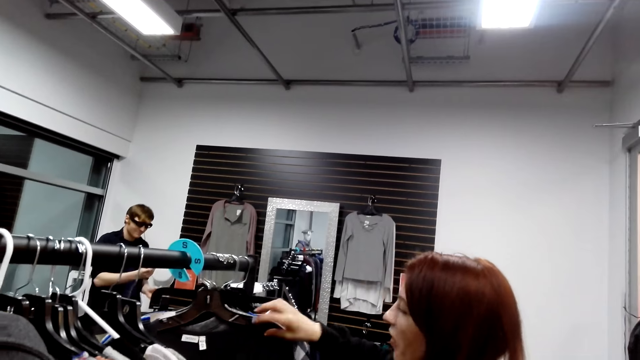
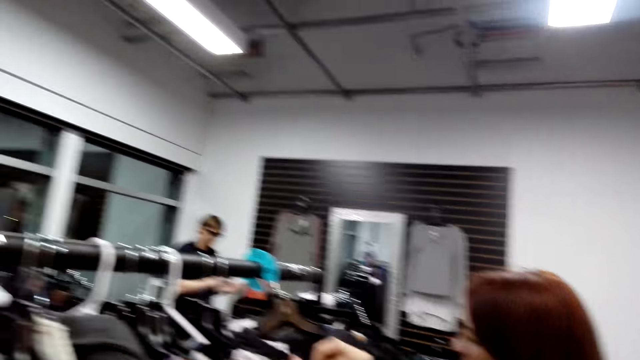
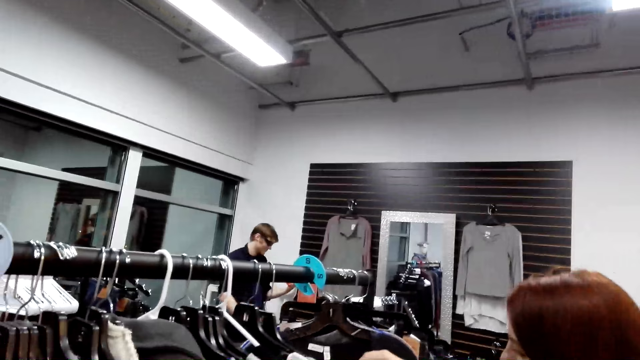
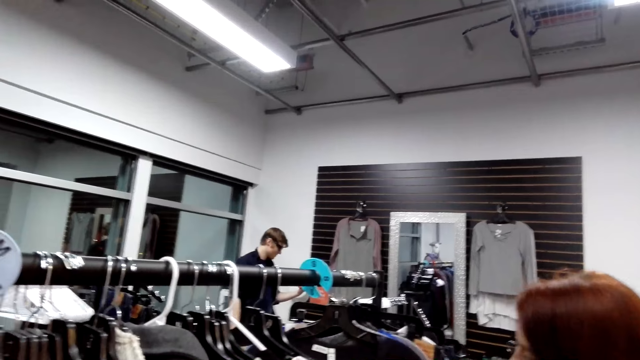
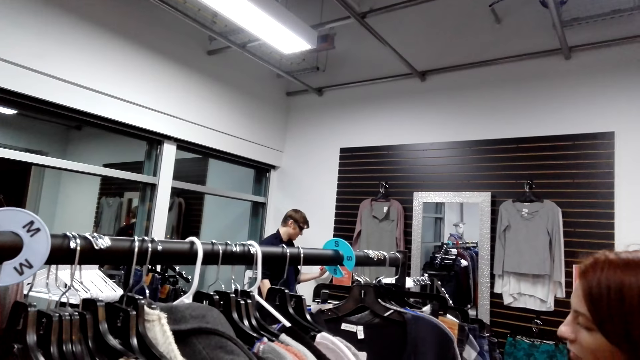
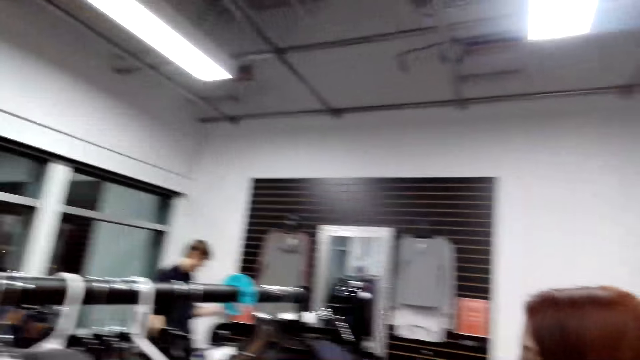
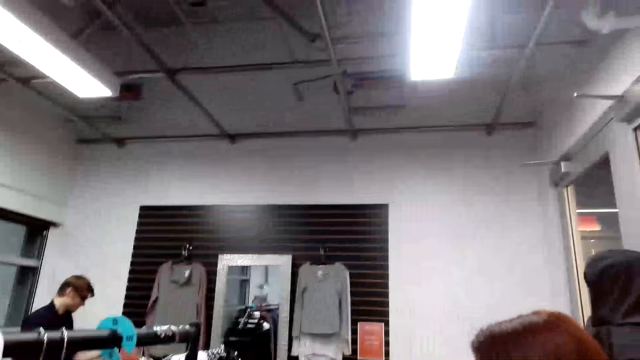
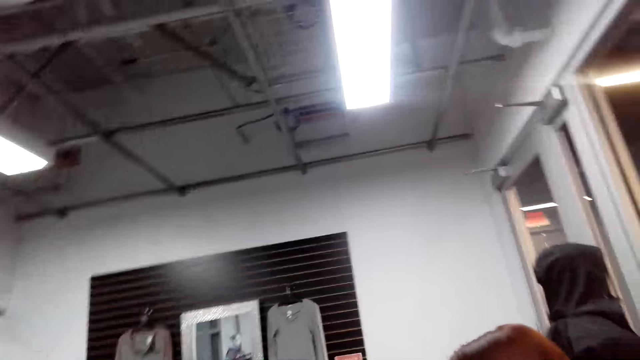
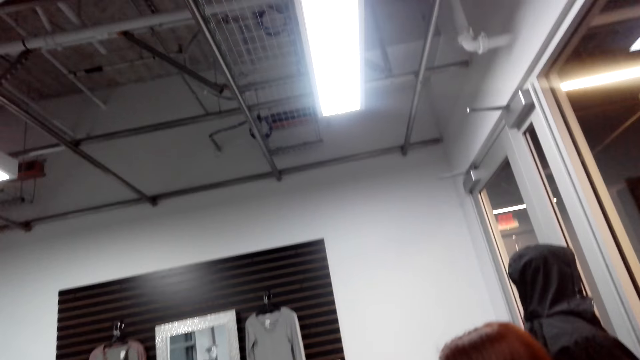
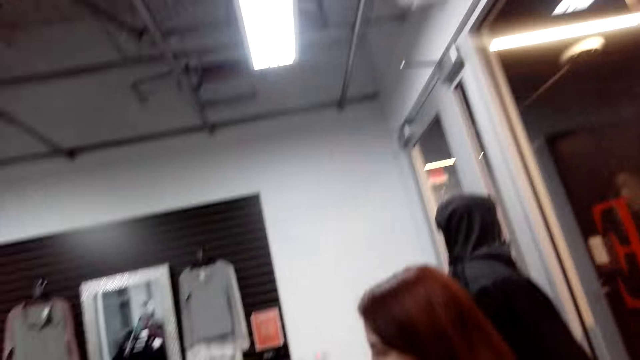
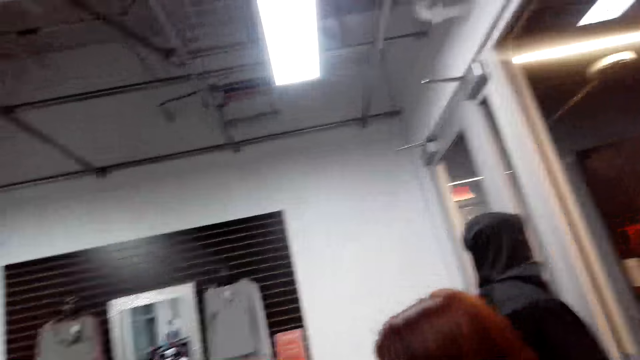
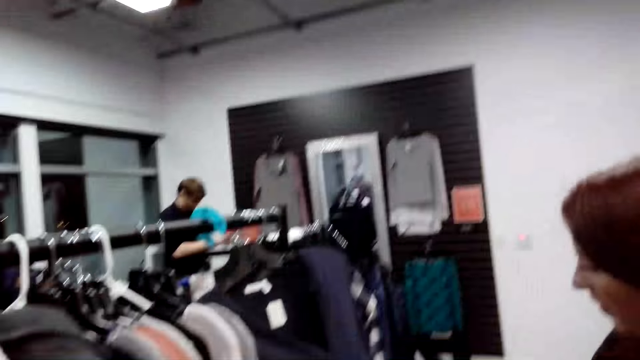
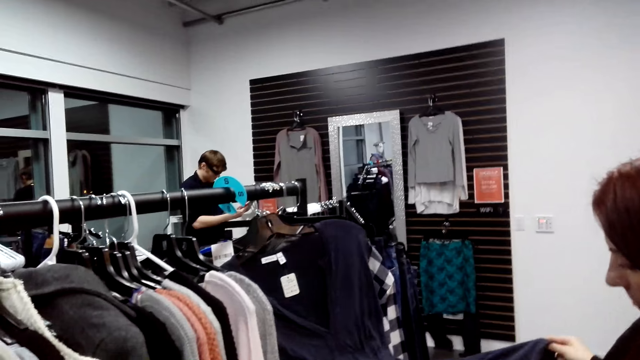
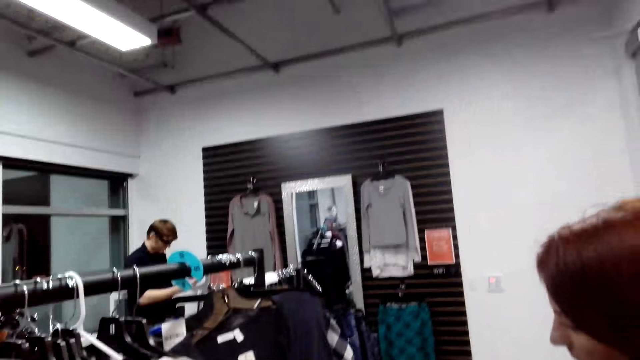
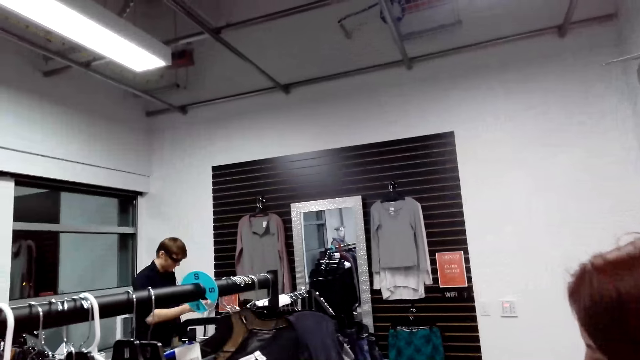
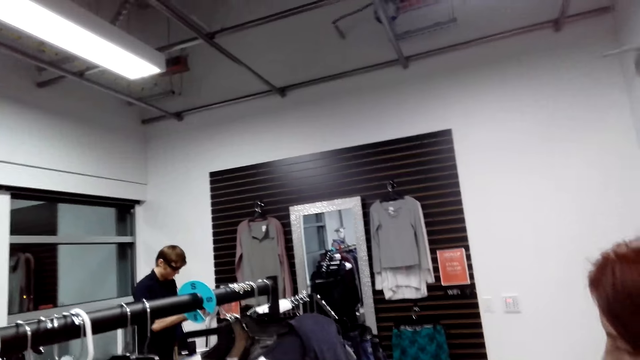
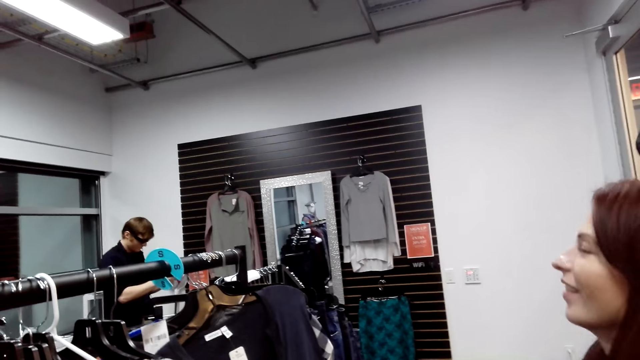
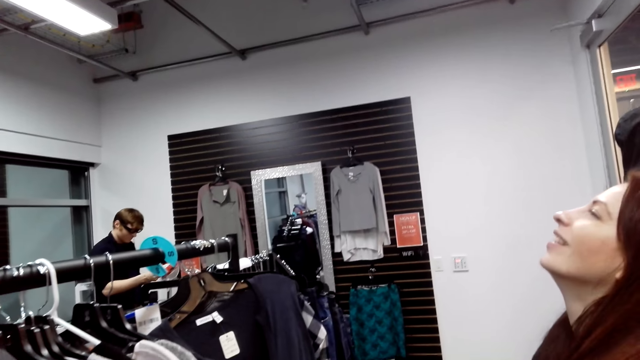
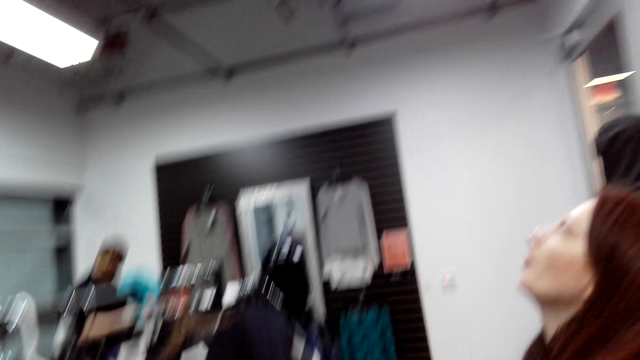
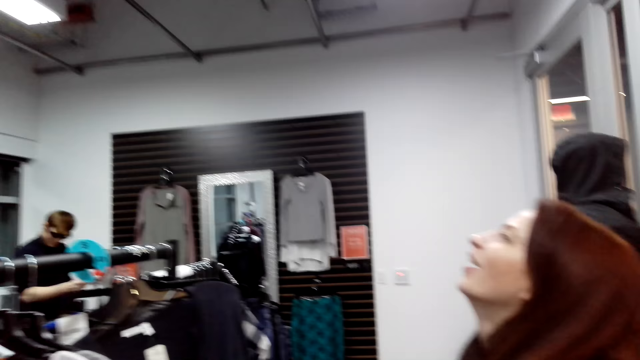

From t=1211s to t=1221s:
A man looks at something. The camera wearer looks around. A lady looks at the cloth.

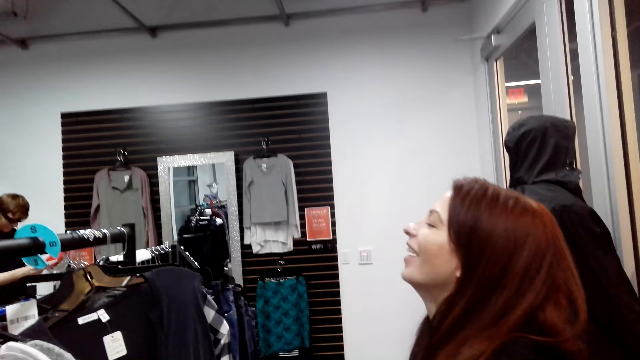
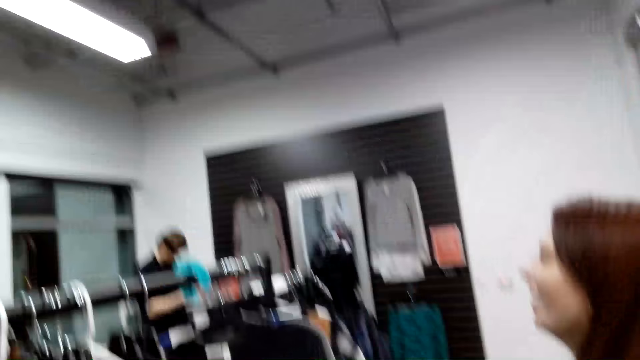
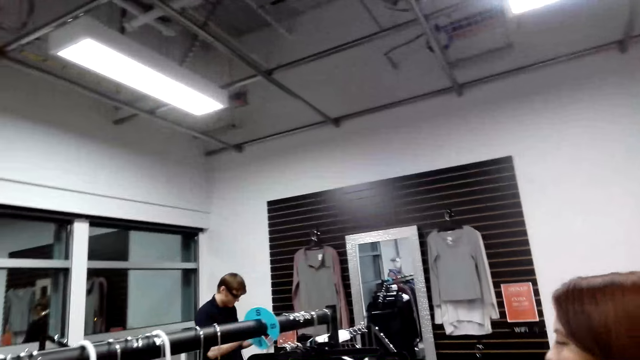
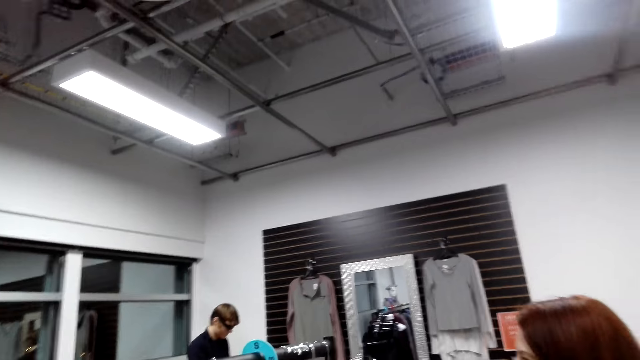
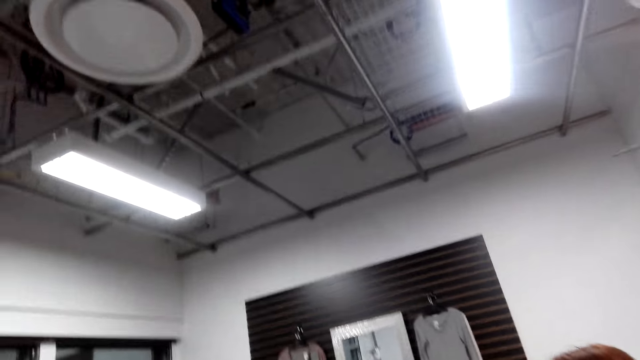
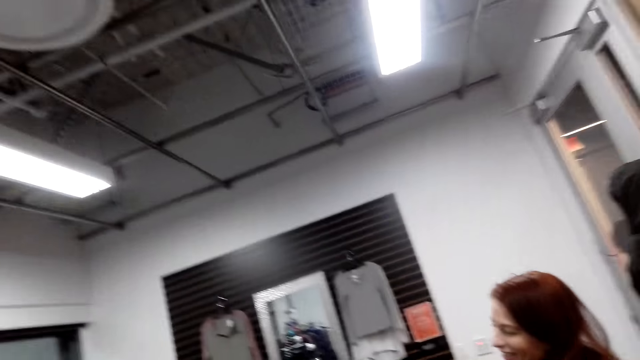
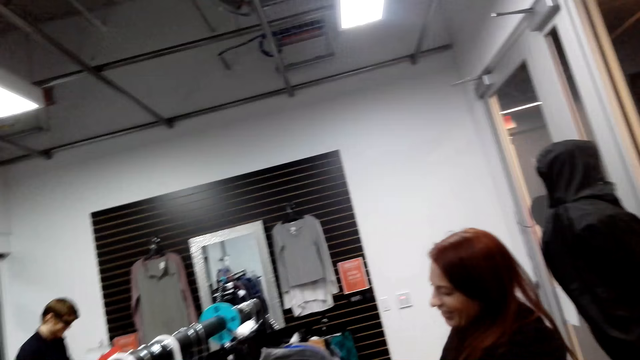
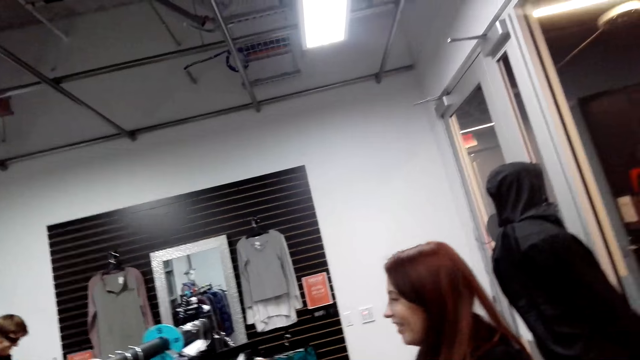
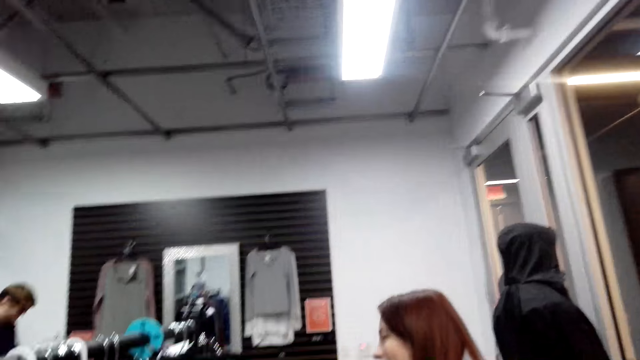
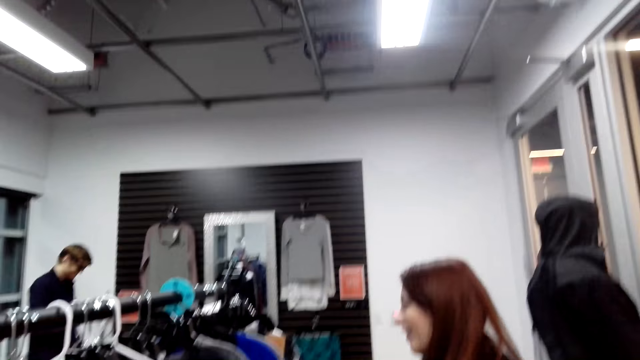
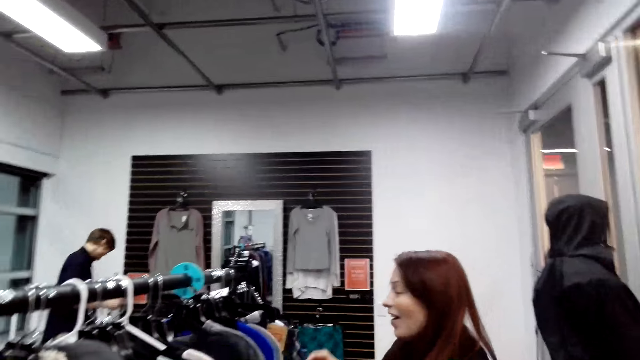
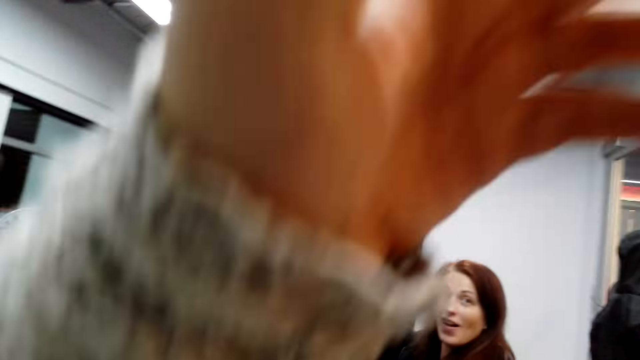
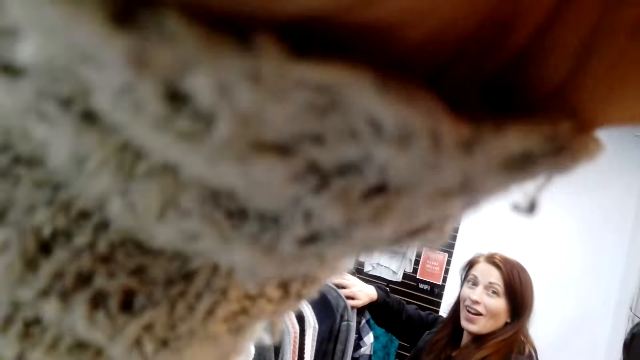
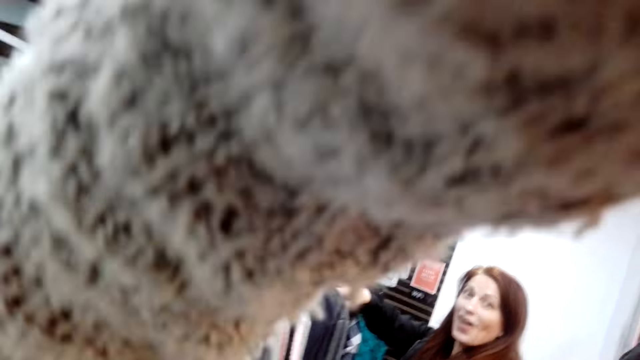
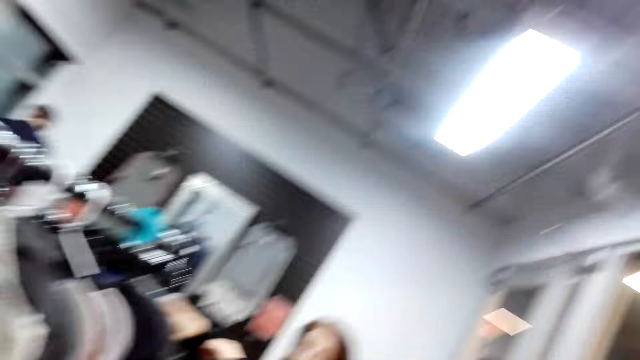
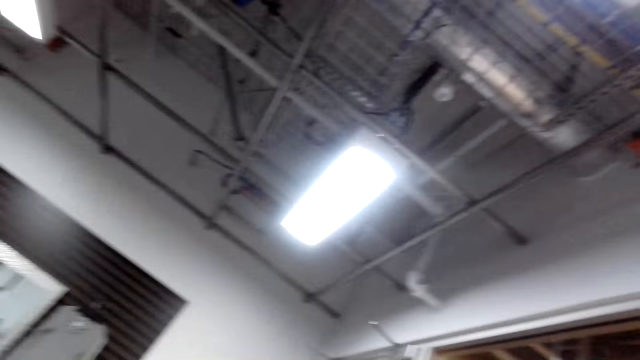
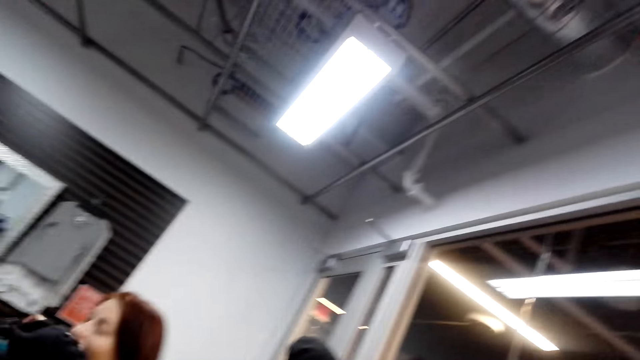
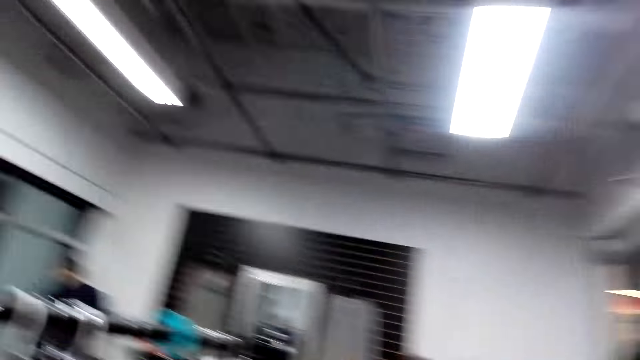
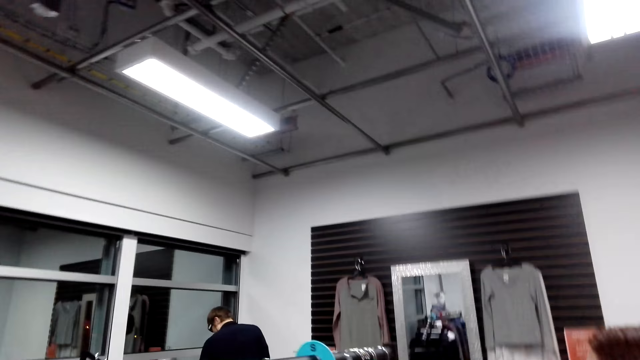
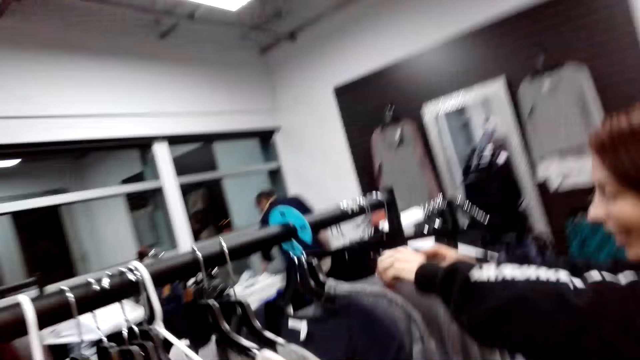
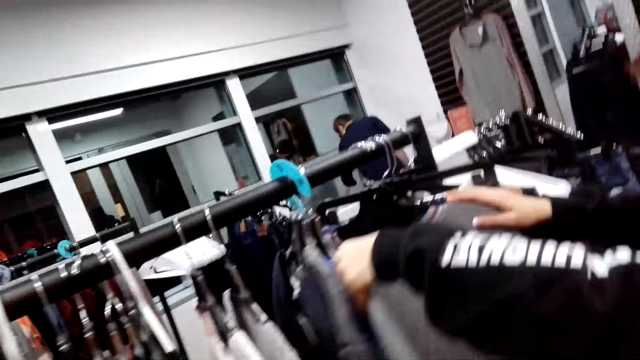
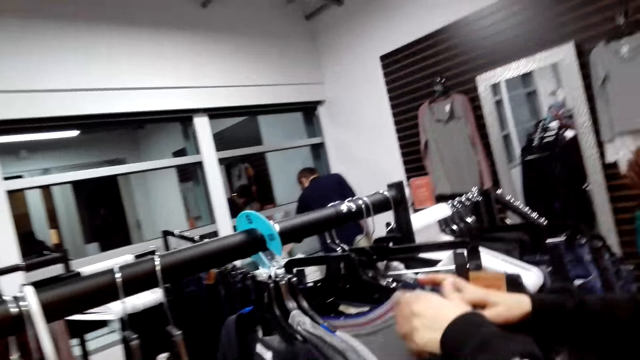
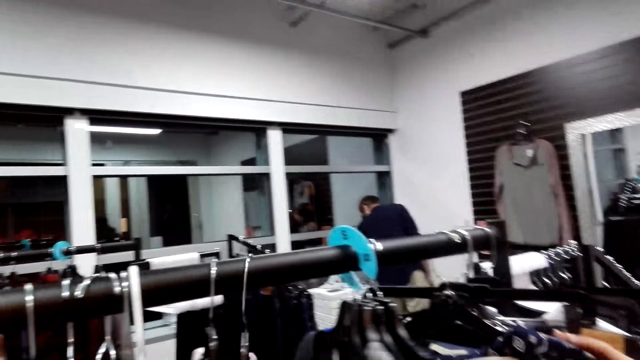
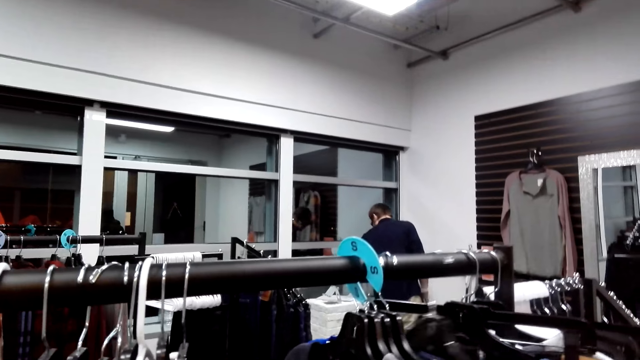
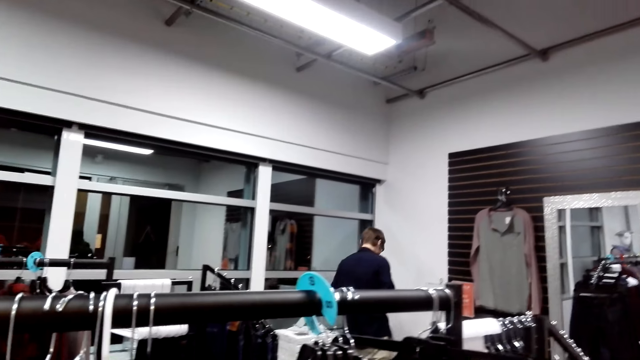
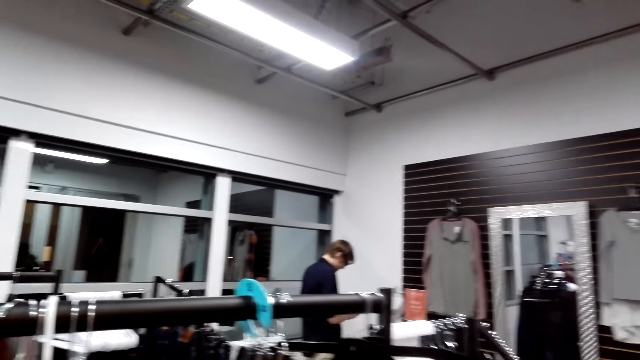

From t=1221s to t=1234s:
The camera wearer looks around. They move the hand. A lady looks at the camera wearer. The camera wearer looks around. They lift a hand. The lady moves the hangers.
